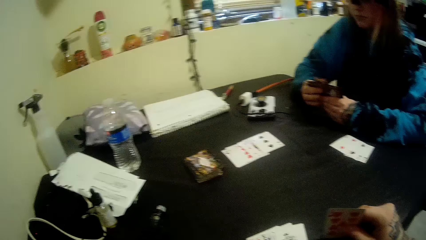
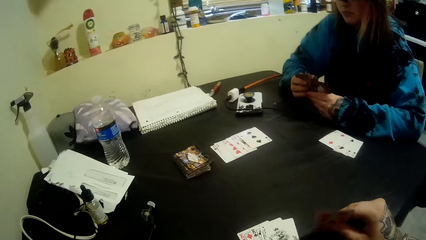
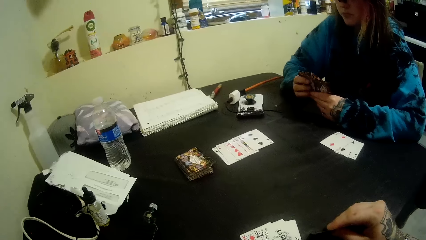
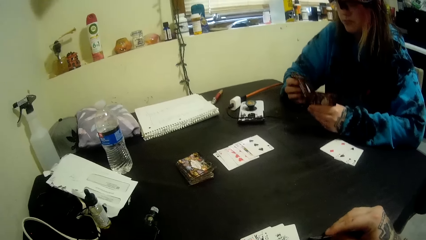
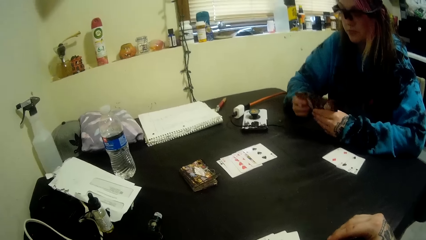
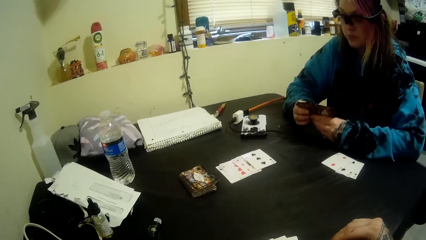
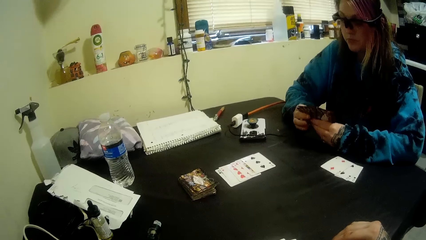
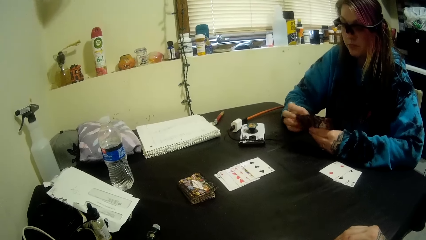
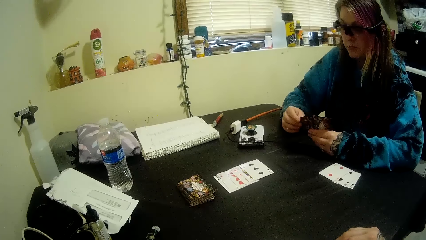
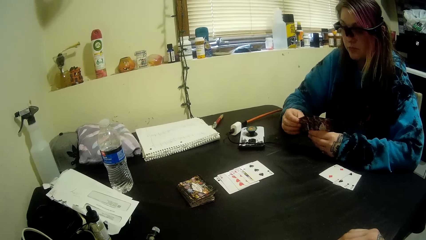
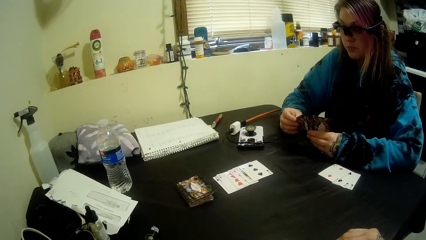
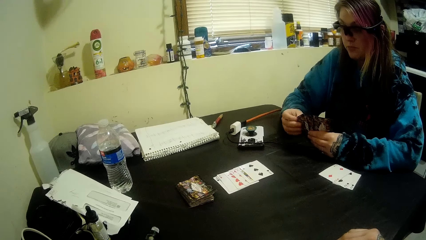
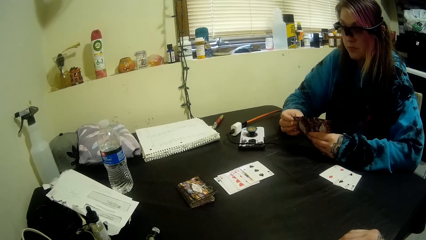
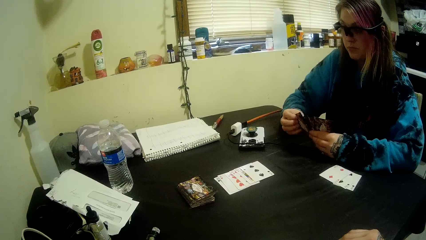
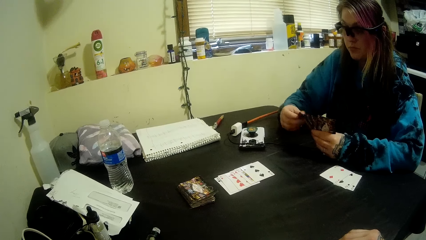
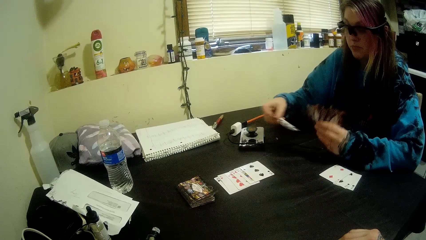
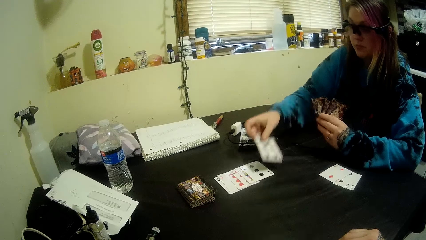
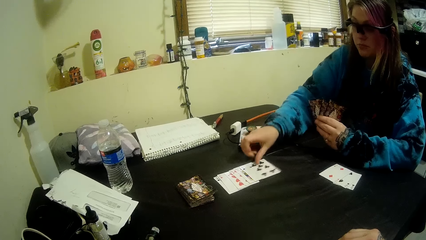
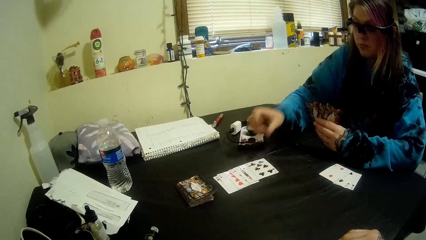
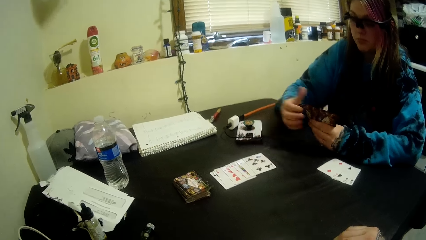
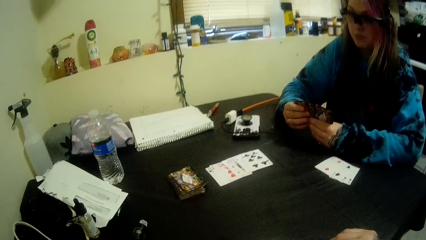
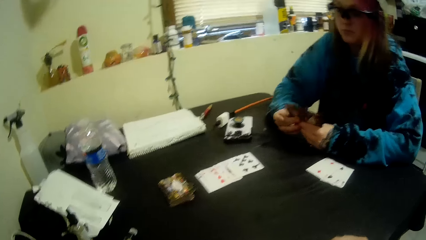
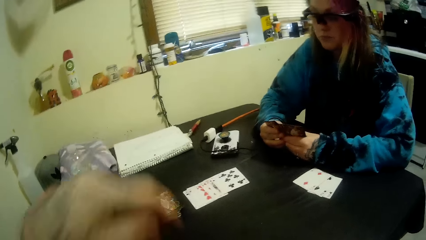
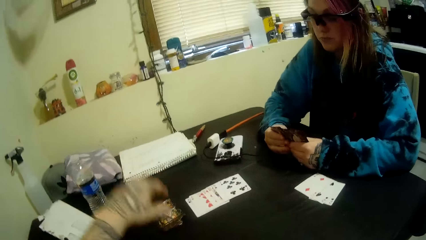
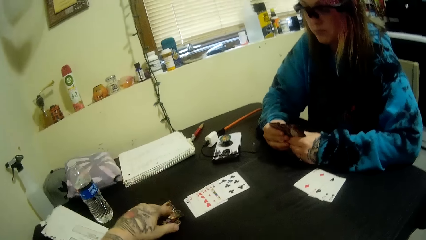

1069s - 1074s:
The woman puts another card on the table with her right hand.

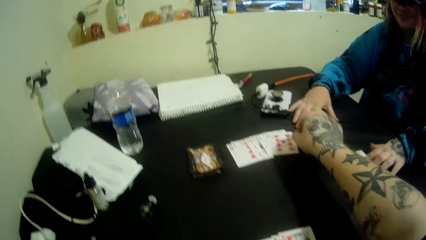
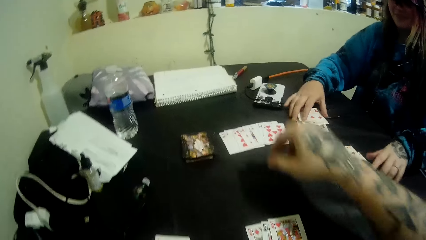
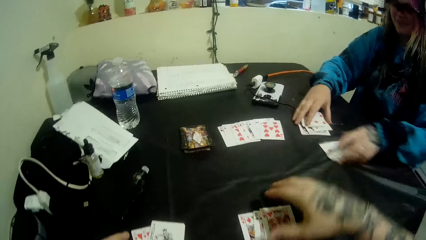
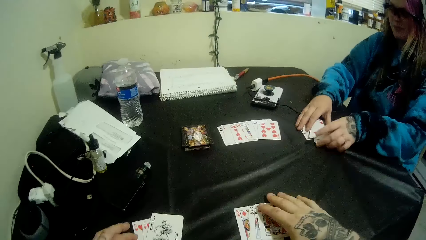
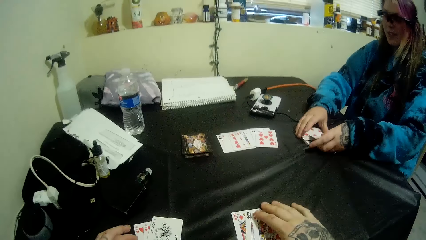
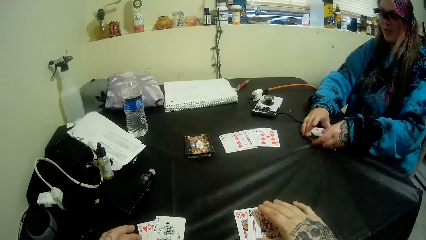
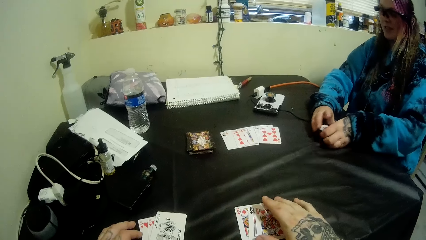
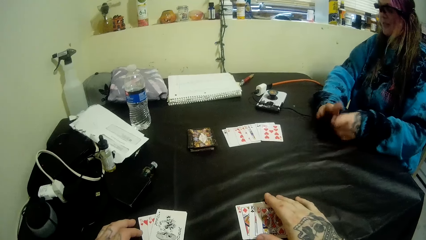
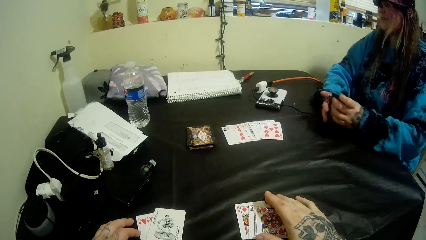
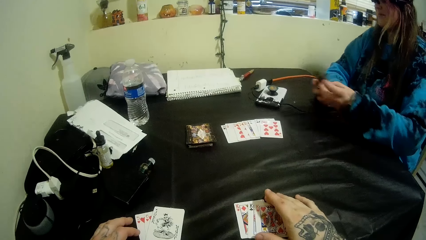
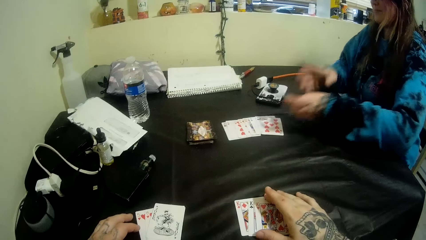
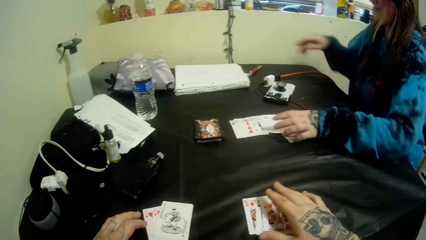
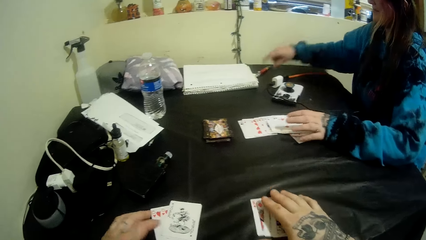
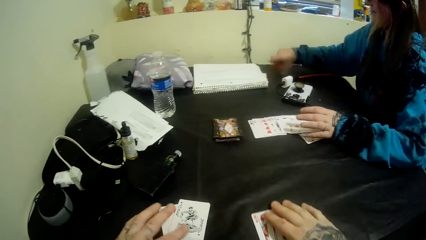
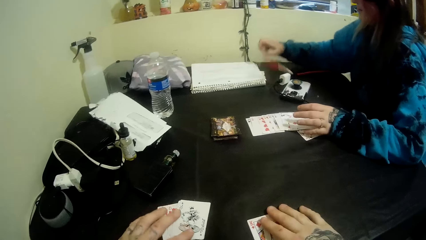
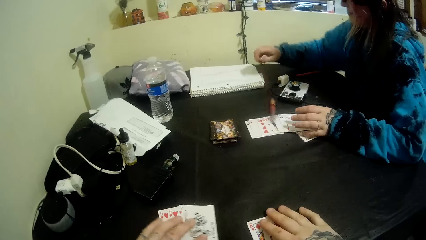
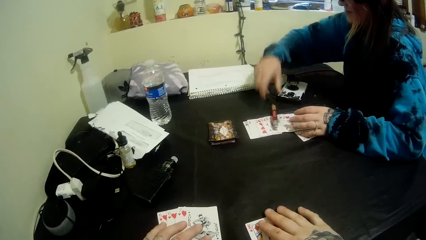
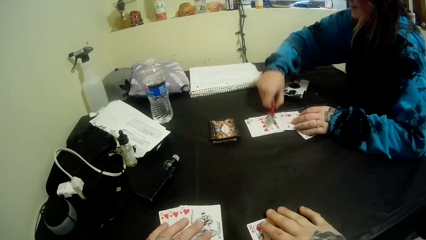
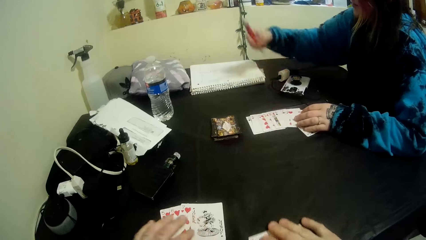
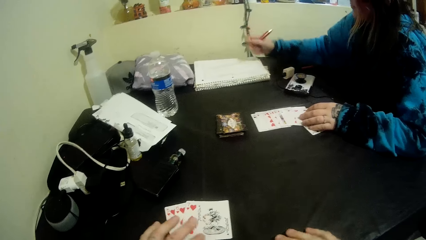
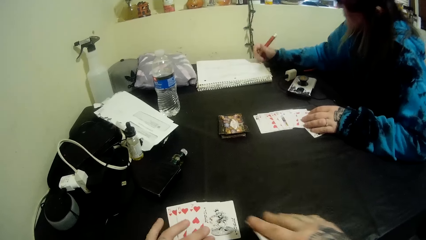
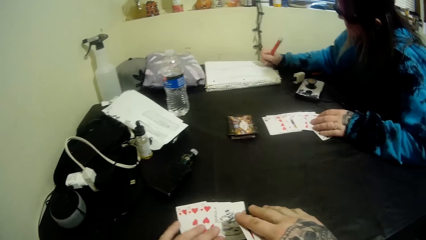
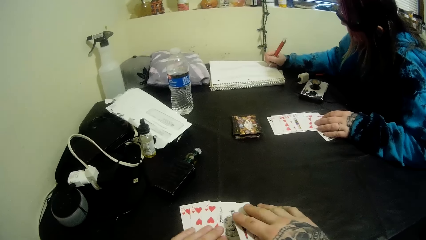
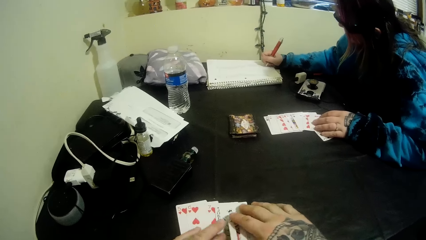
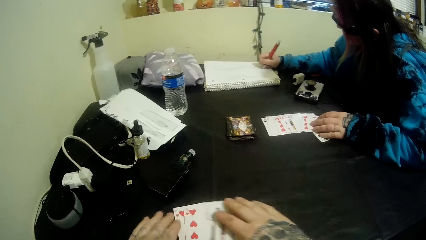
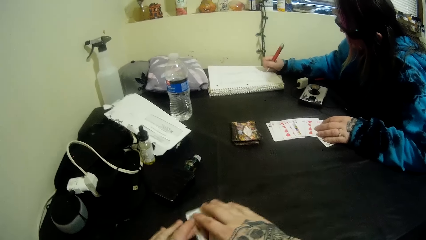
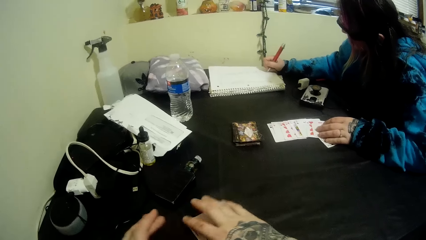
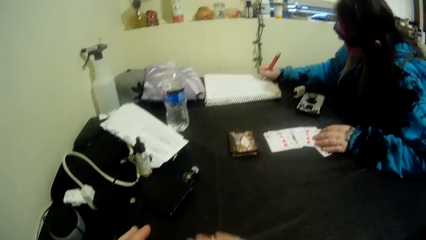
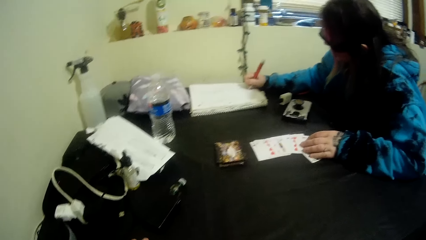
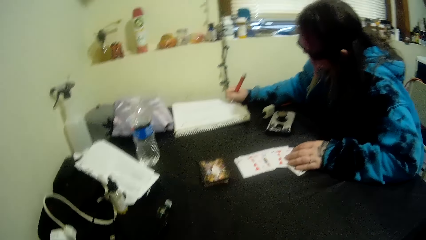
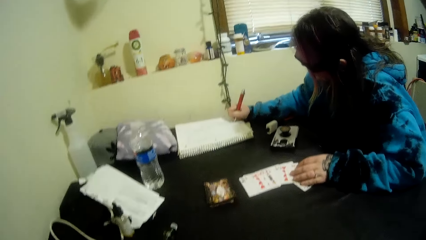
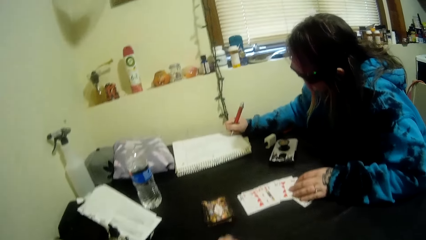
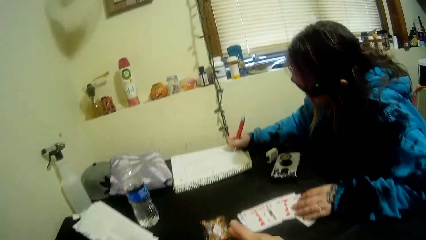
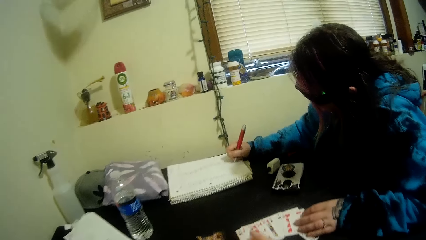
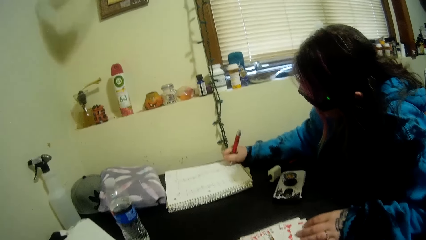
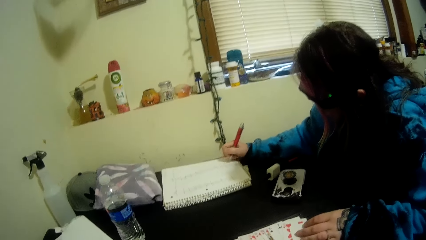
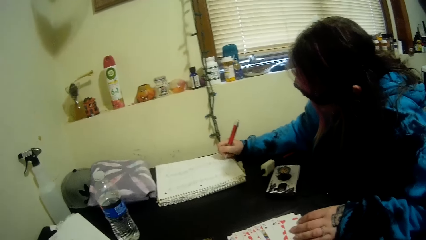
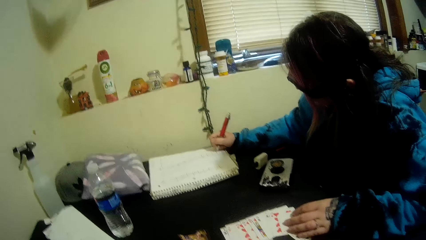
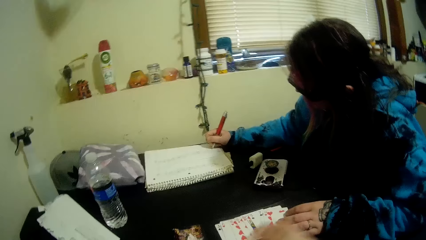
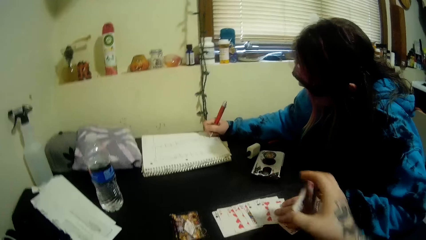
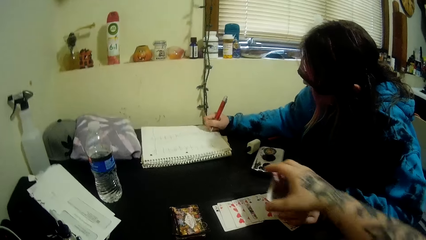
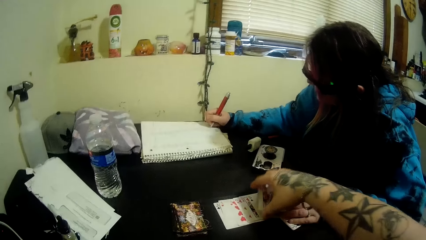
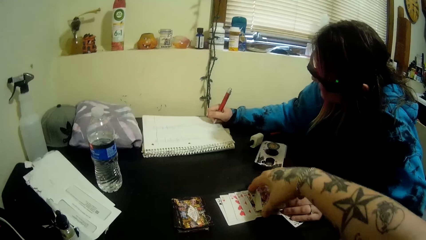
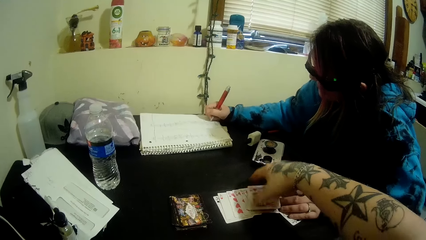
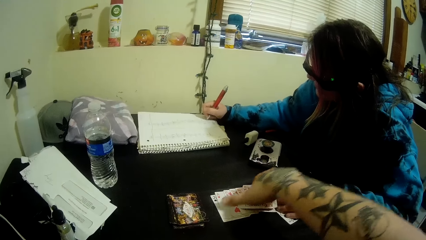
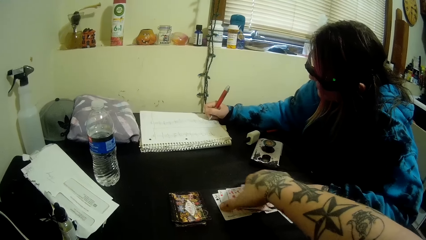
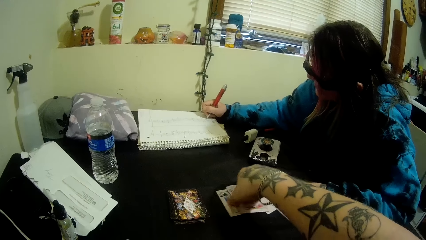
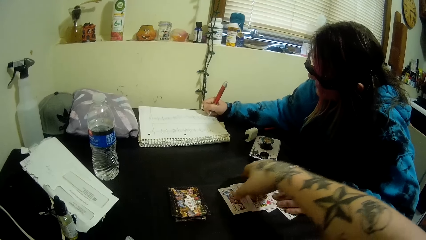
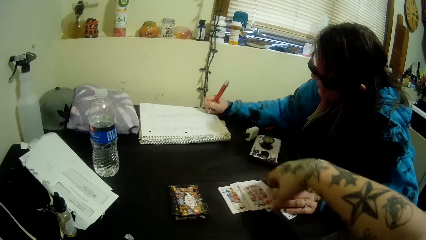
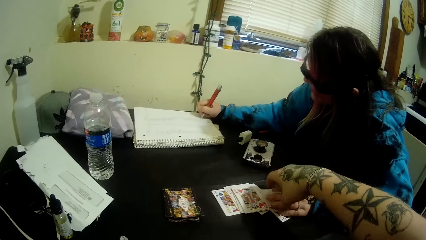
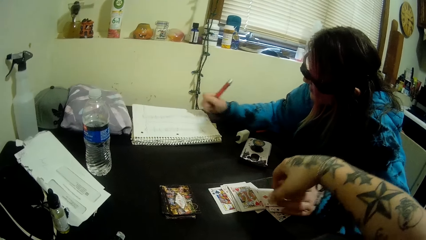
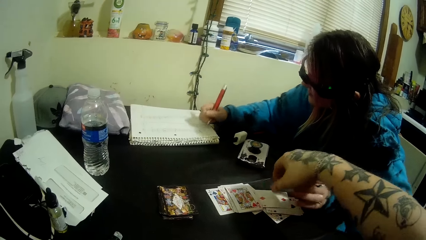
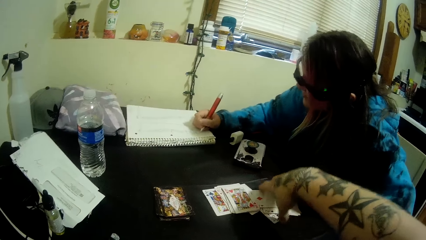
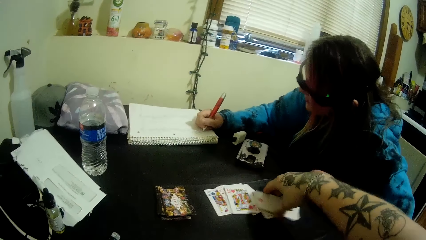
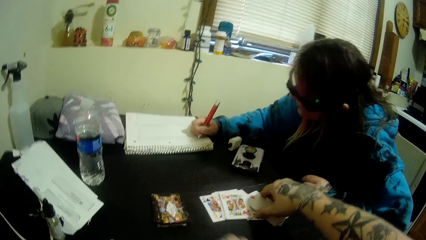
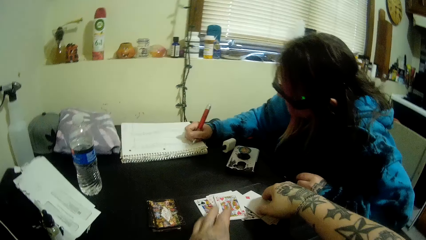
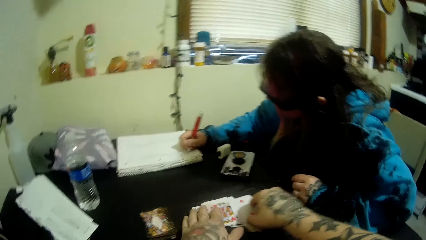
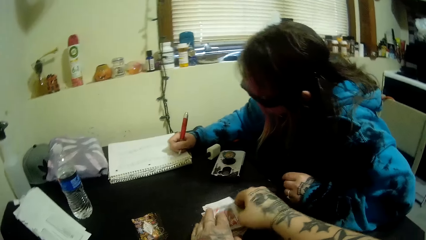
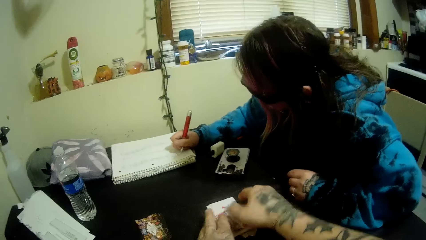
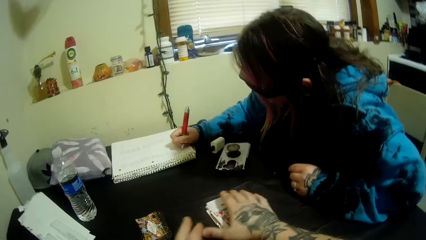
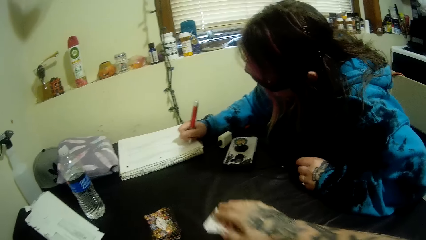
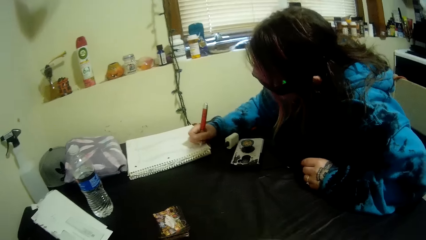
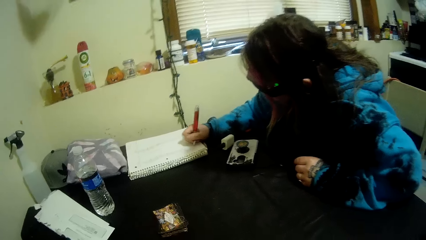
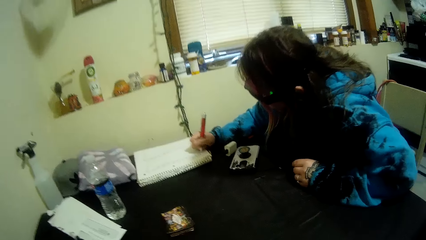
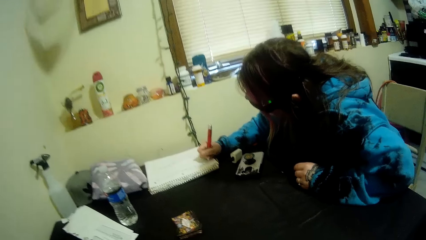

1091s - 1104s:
A woman picks a card. The camera wearer inspects the cards on the table with his hands. He picks a pen. The woman picks the pen on the table with her right hand. She writes on a book with the pen in her right hand. The camera wearer picks up the cards. He packs the cards on the table with his hands. He observes the woman. He talks to the woman. He places the deck on his hand on the deck on the table. He gathers the cards with his hands. He pushes the woman's hand away from the cards on the table. He touches the left hand of the woman with his right hand. He packs the cards on the table with his hands.
